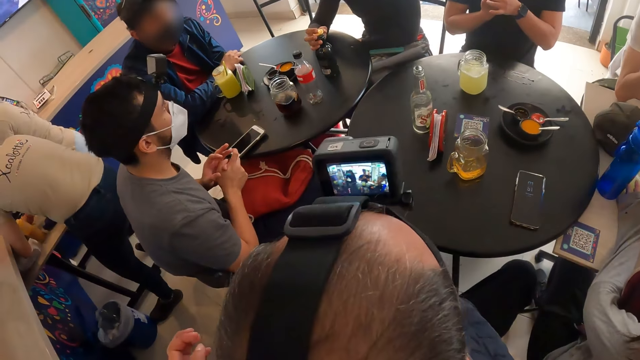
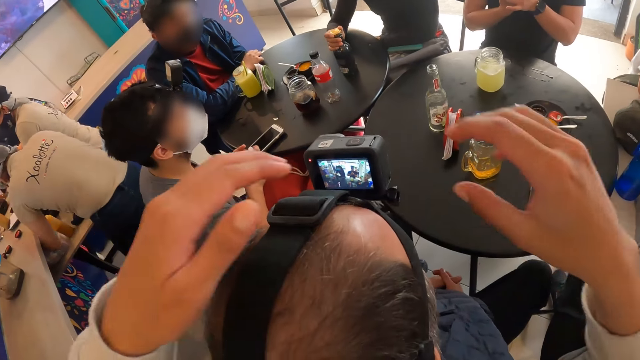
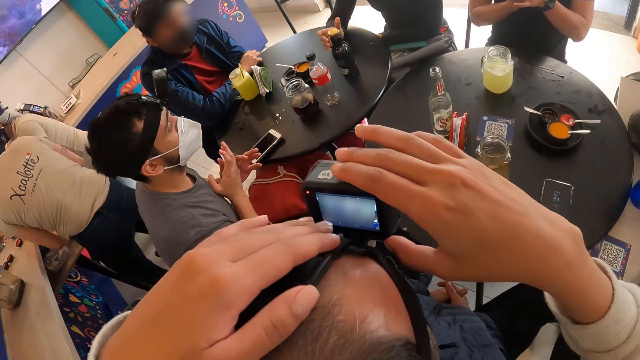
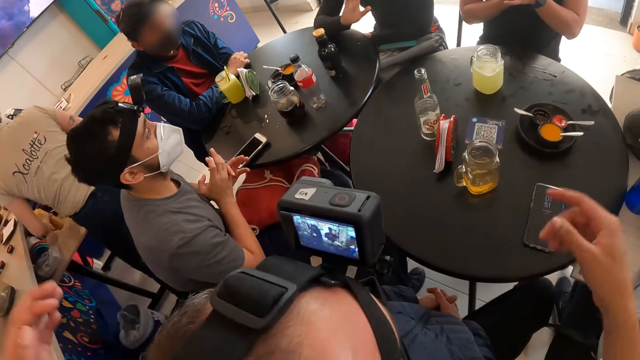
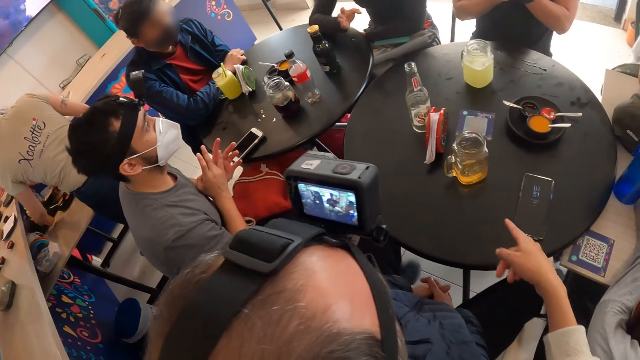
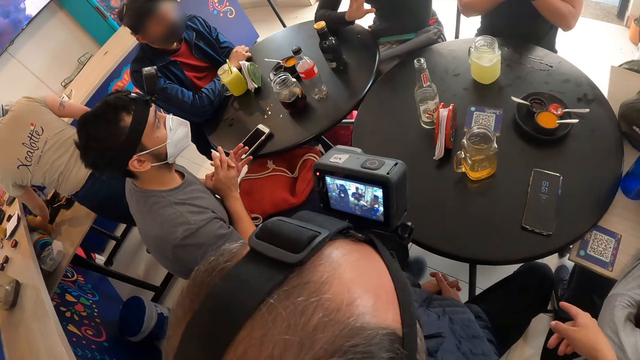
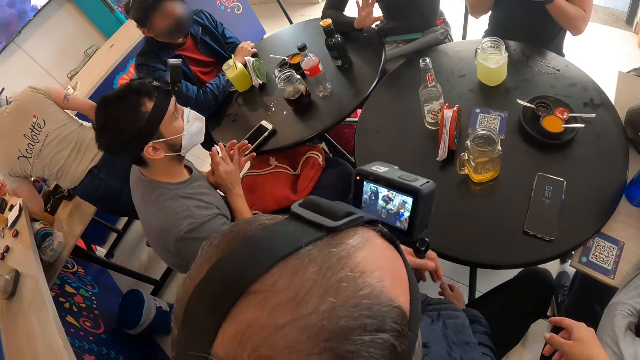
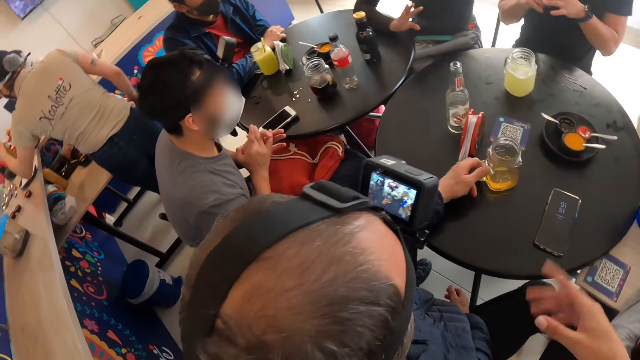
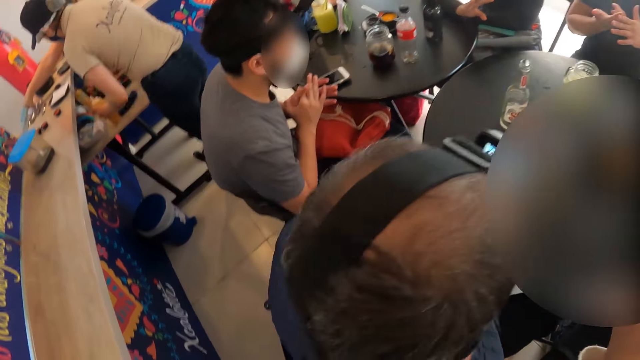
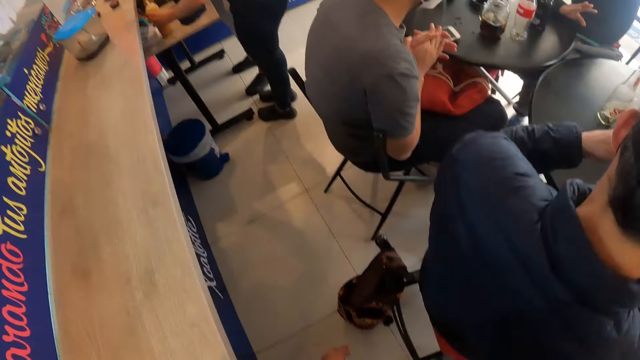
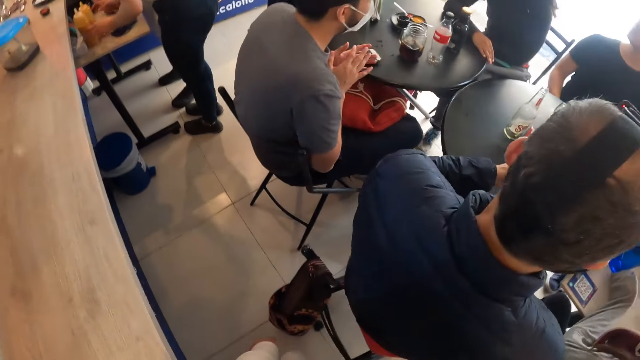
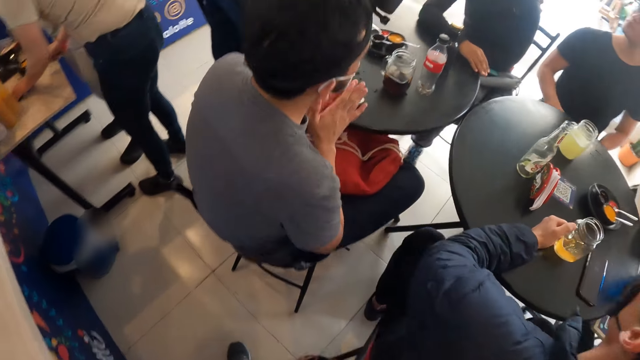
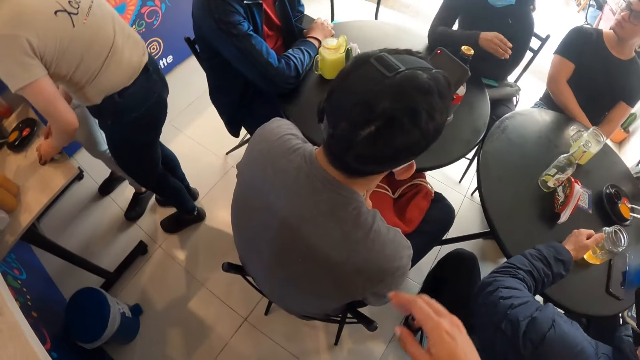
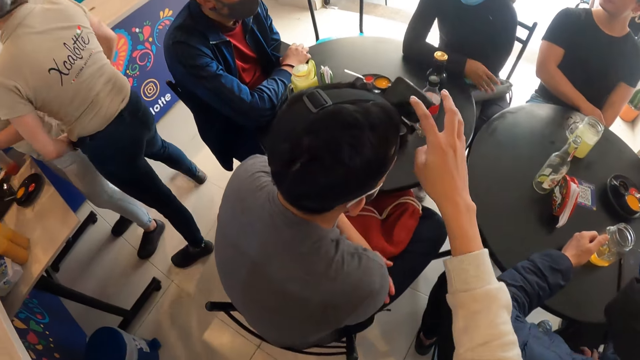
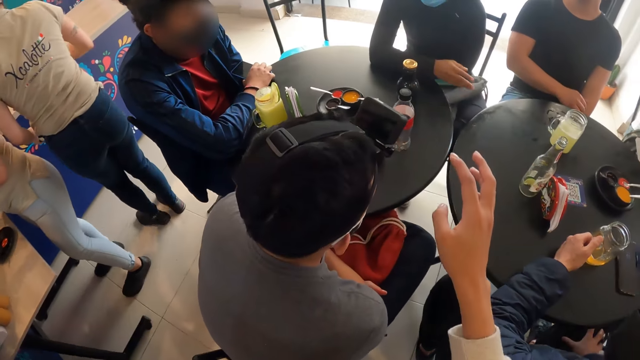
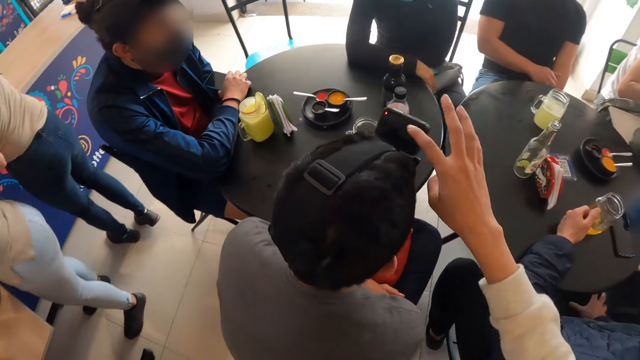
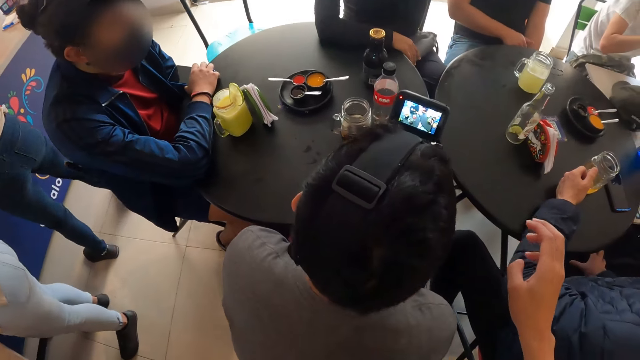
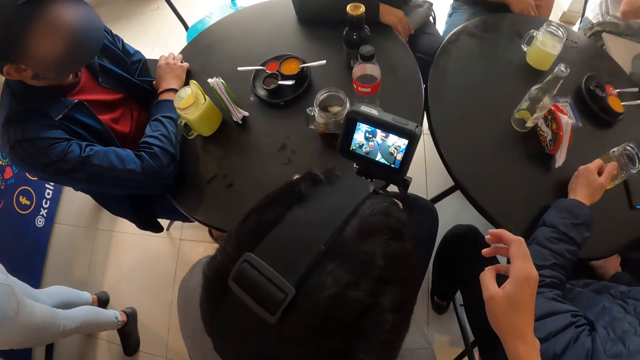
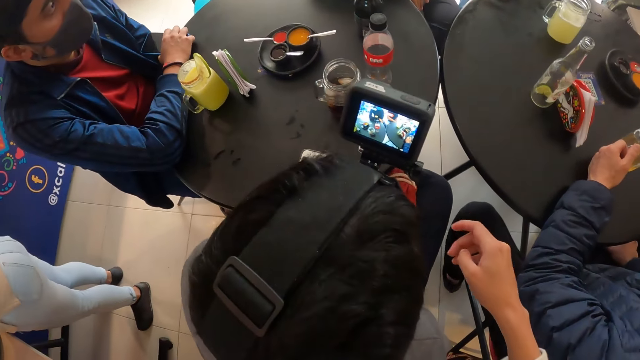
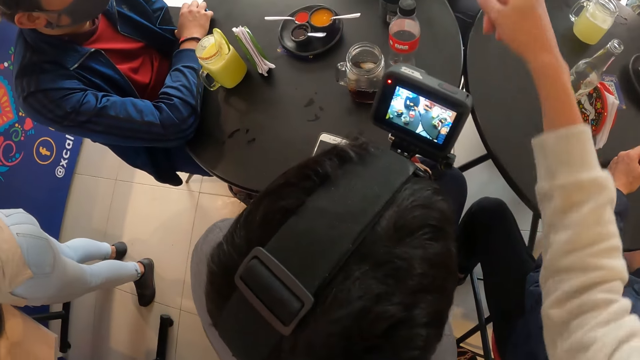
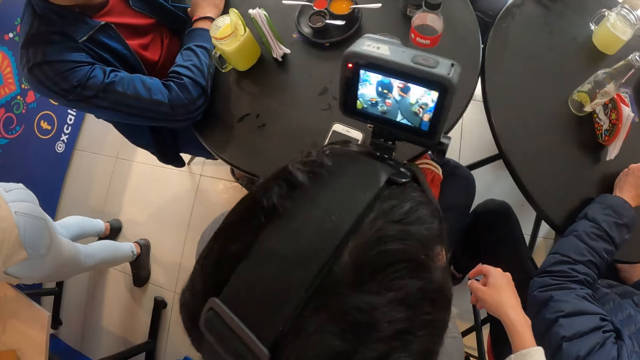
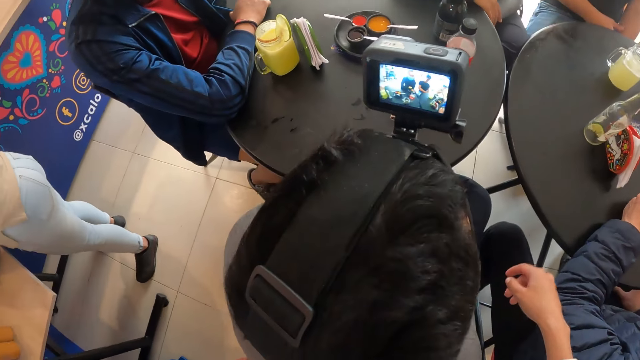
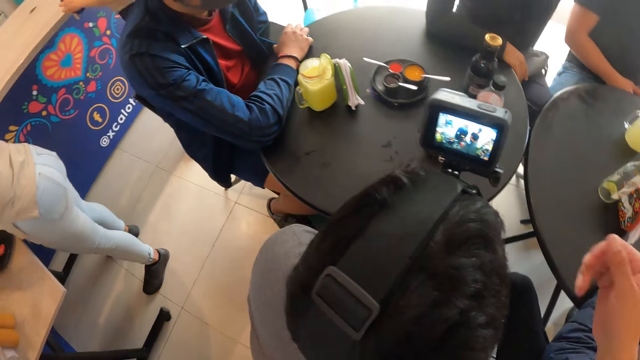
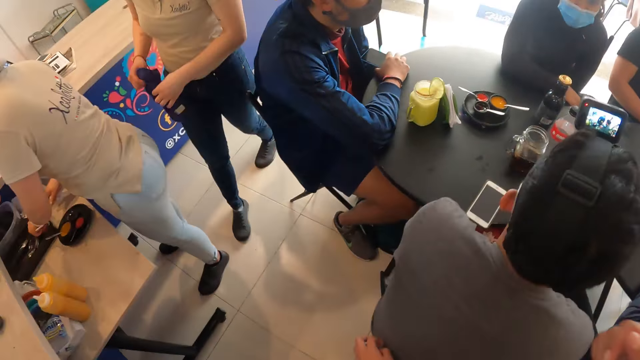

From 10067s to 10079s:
The camera wearer adjusts the camera on the man's head with both hands. He lets go of the camera, makes gestures with his right hand, and points at the table. The man picks up the cup of juice on the table with his left hand. The camera wearer moves around. He taps a camera on another man's head with his right hand. He switches on the other man's camera. He makes gestures with his right hand. He points at something.

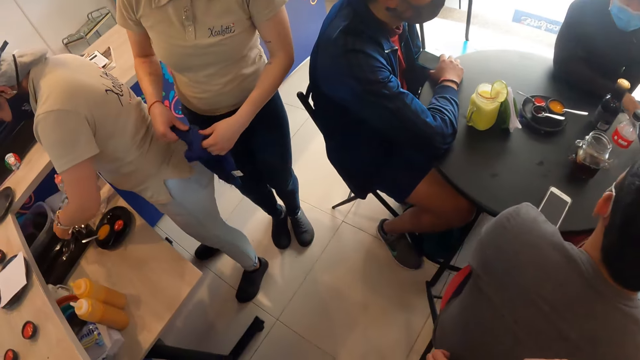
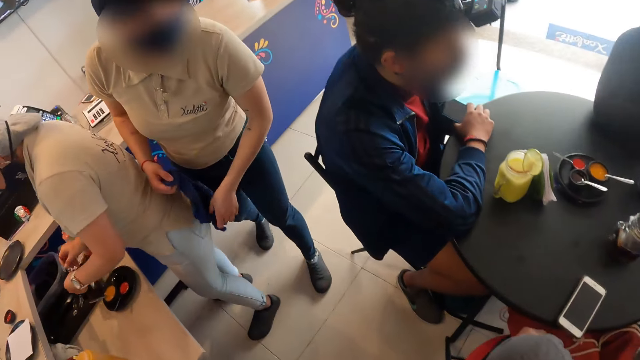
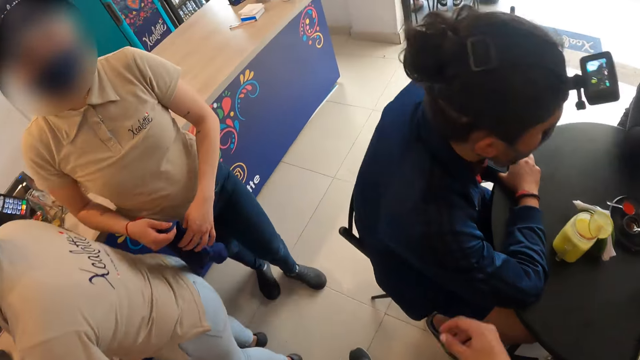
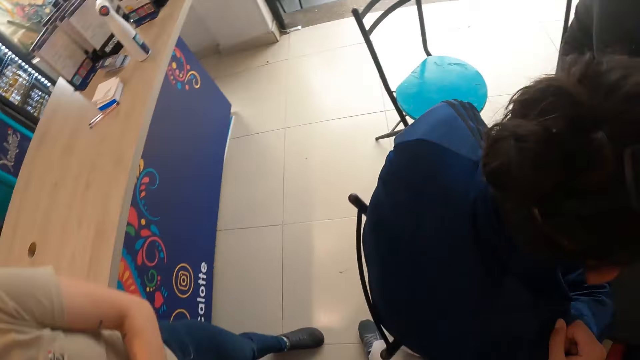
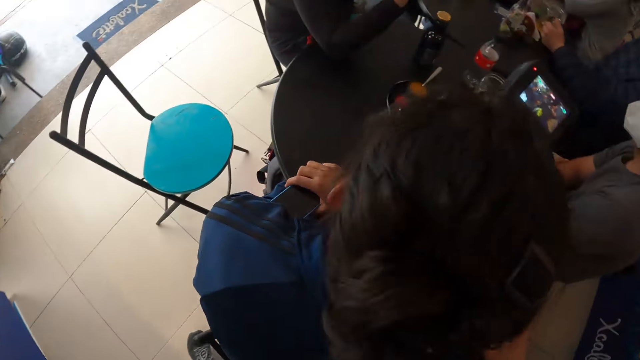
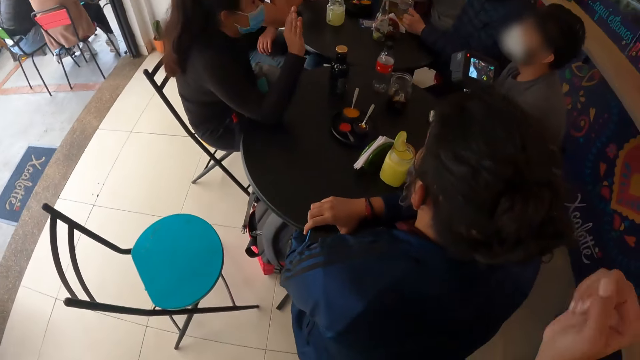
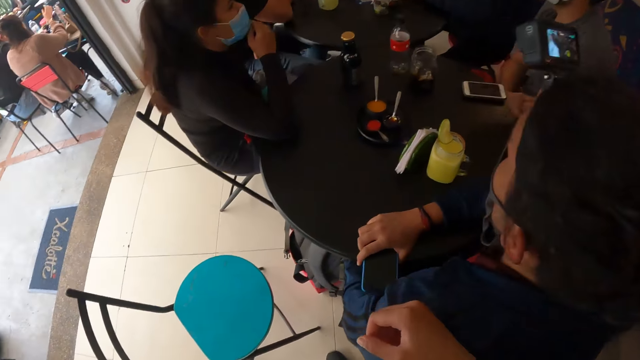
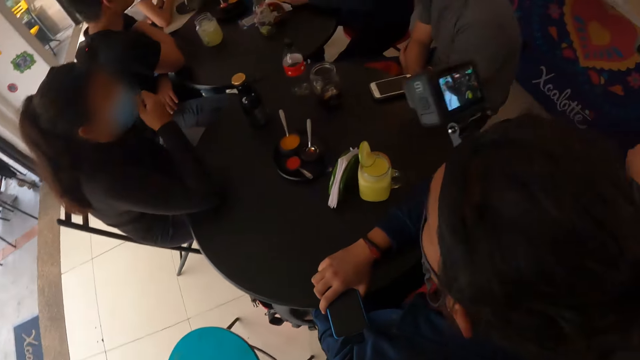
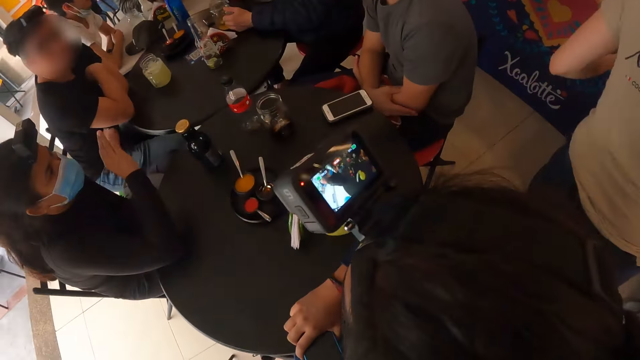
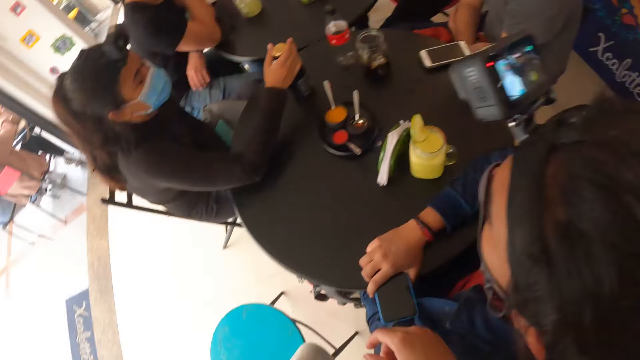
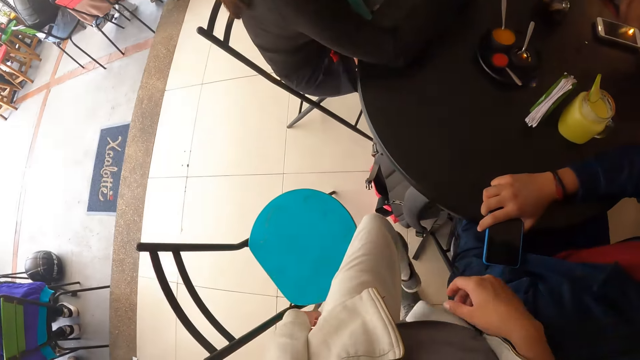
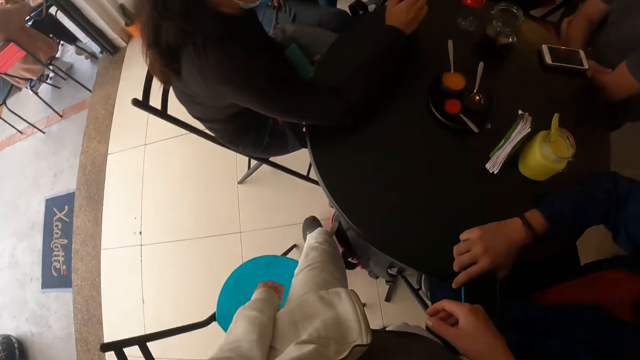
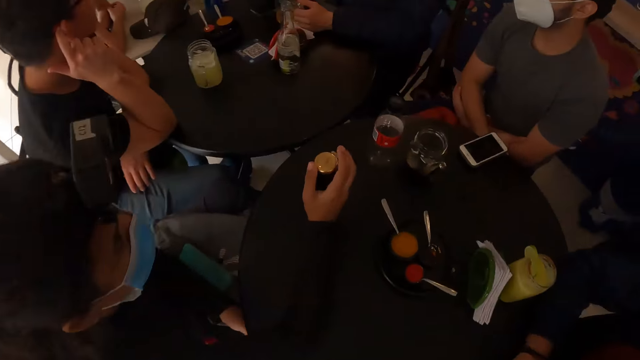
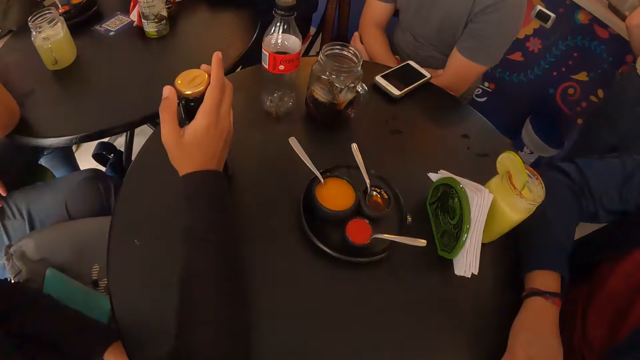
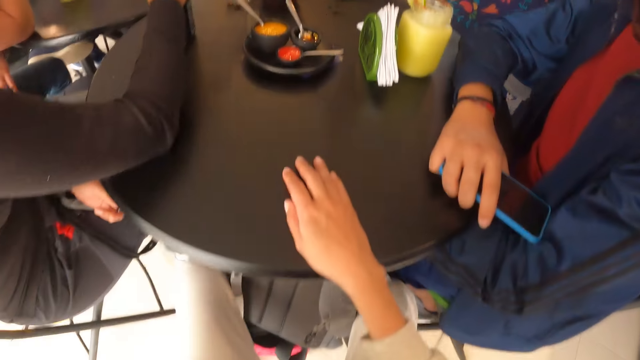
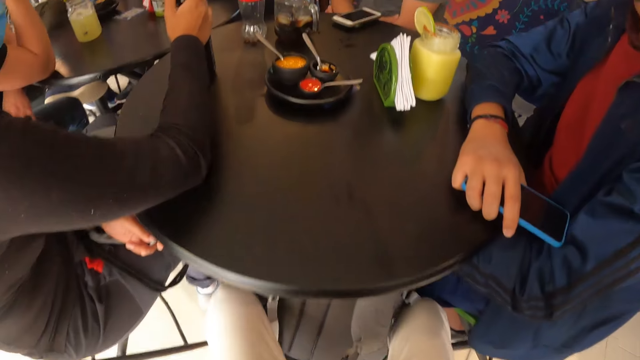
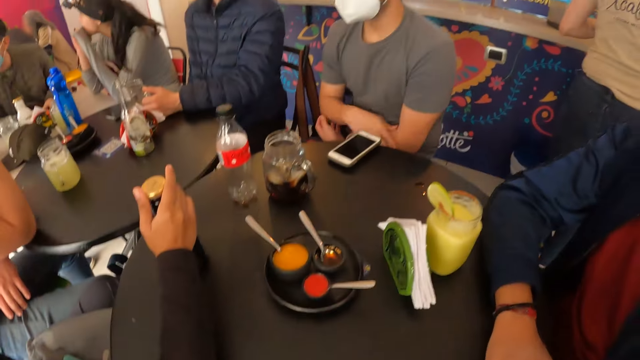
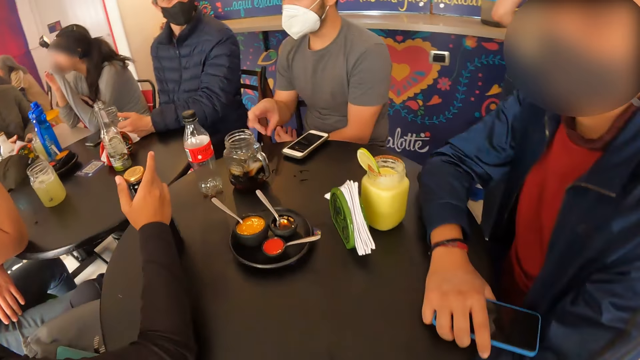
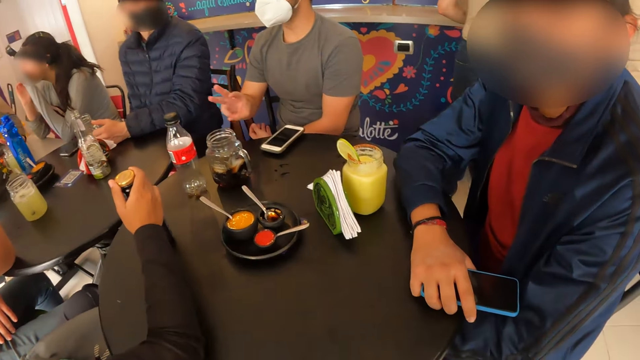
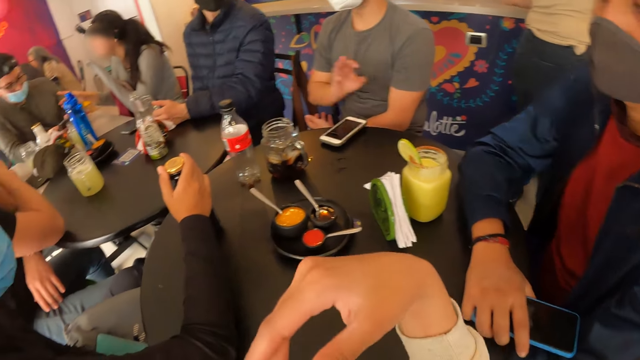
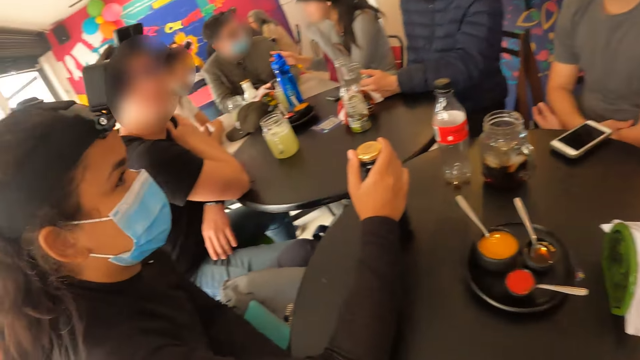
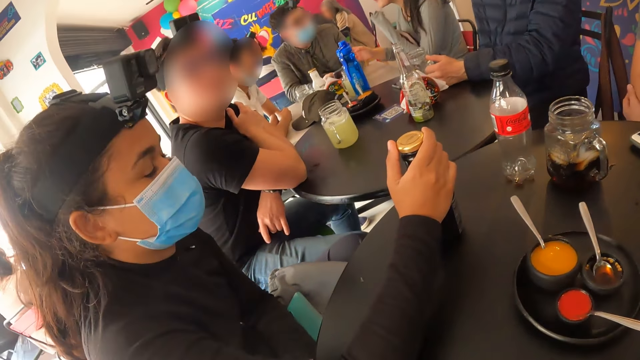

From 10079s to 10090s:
The camera wearer moves around. He places his right hand on the man's shoulder. He places his right hand on the man's shoulder again. He sits on the chair at the table. Another man makes gestures with his right hand finger. The camera wearer raises her hand. He interacts with the group of people at the table.
